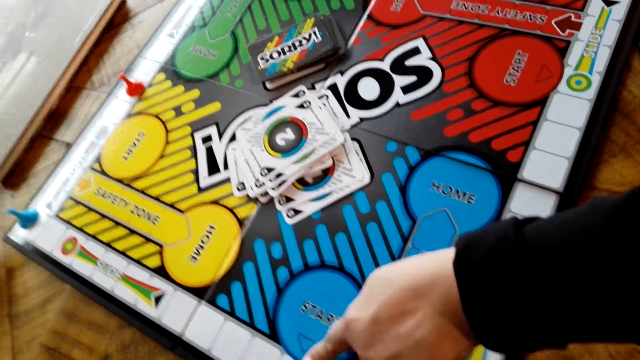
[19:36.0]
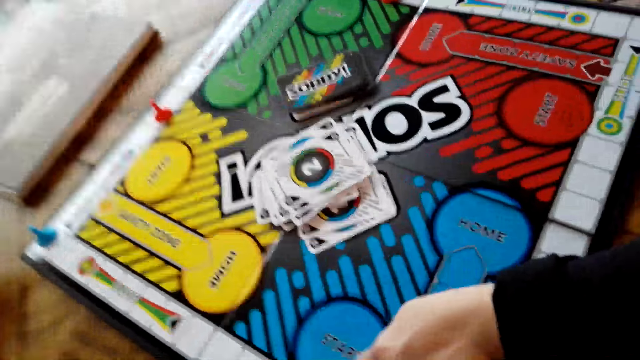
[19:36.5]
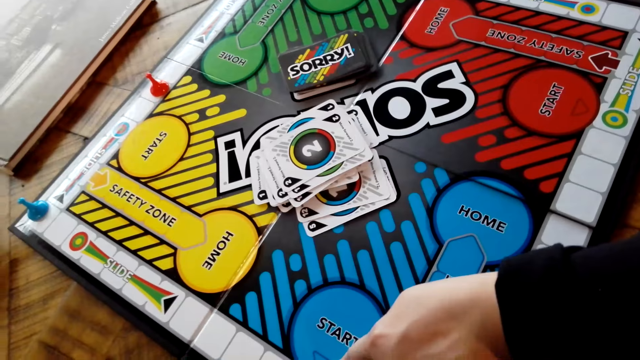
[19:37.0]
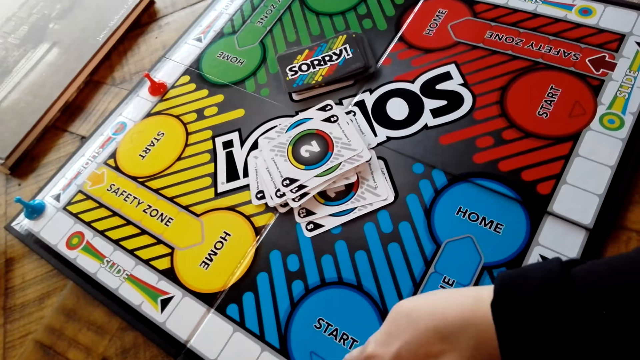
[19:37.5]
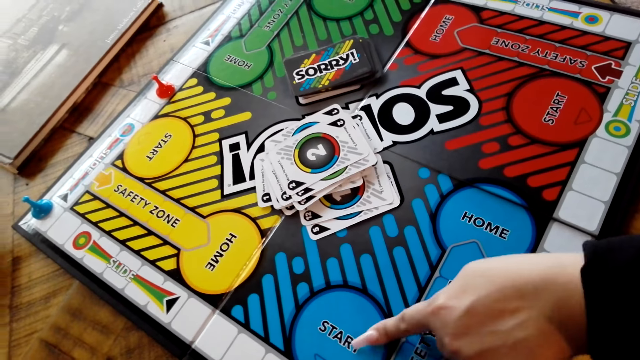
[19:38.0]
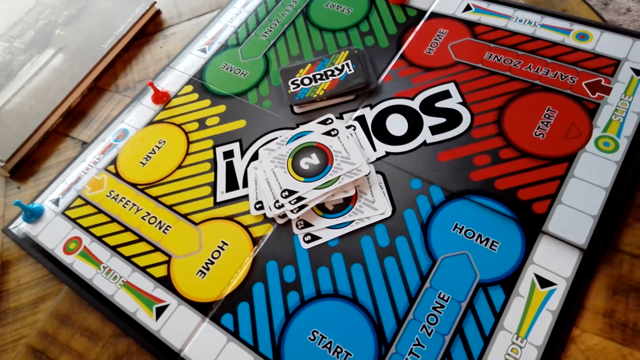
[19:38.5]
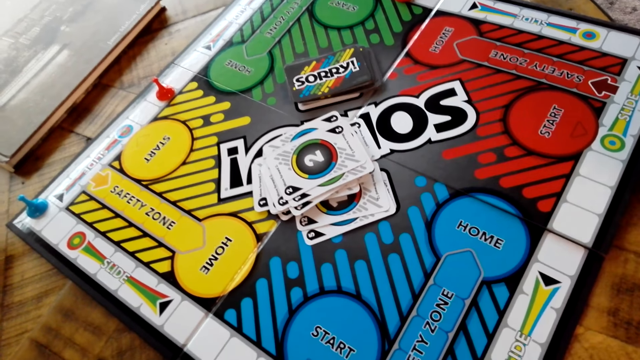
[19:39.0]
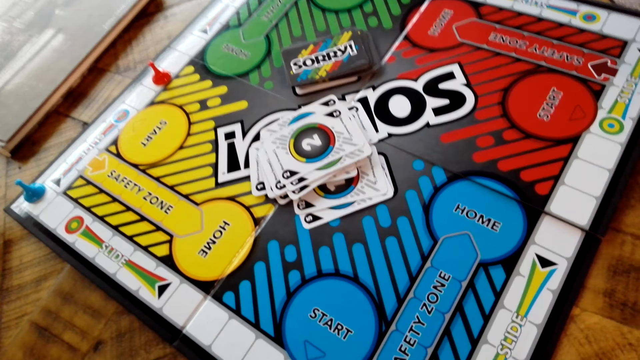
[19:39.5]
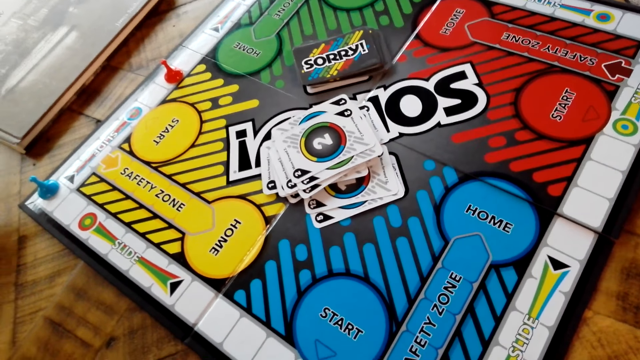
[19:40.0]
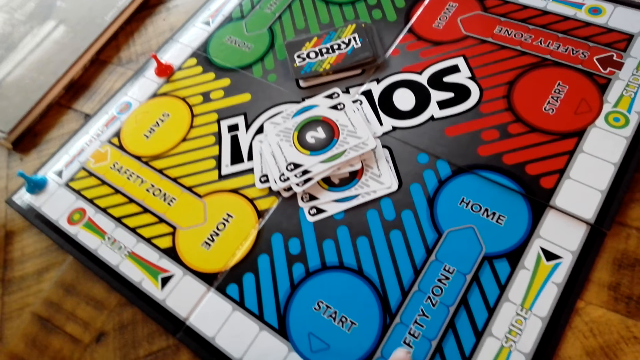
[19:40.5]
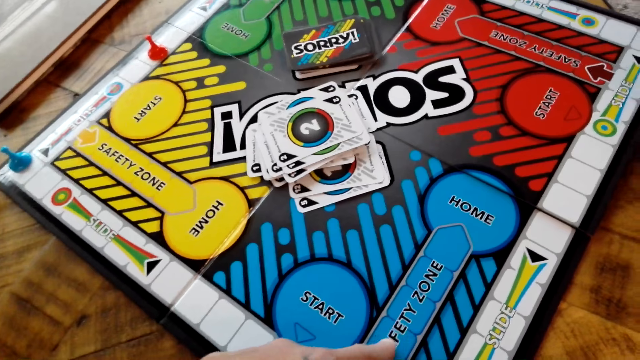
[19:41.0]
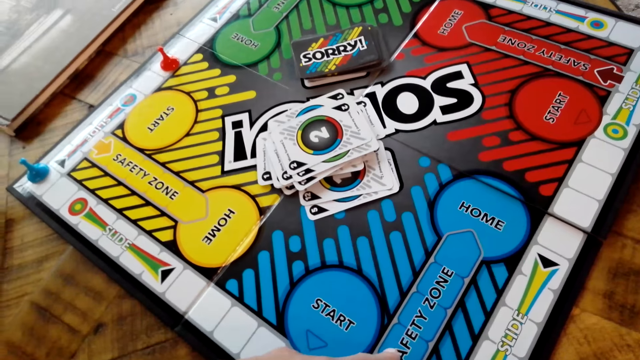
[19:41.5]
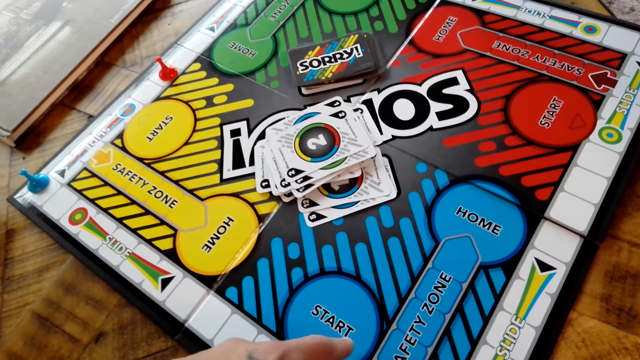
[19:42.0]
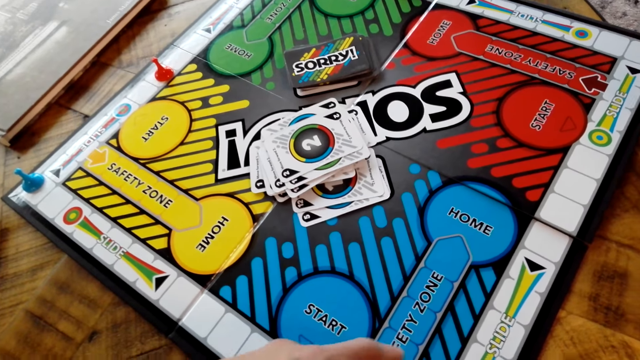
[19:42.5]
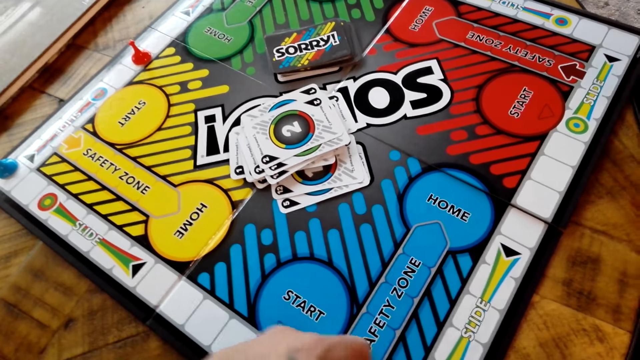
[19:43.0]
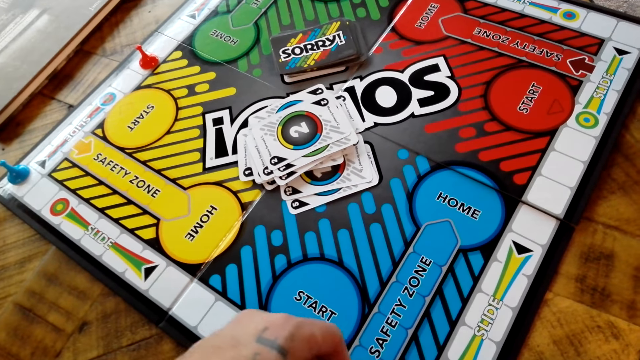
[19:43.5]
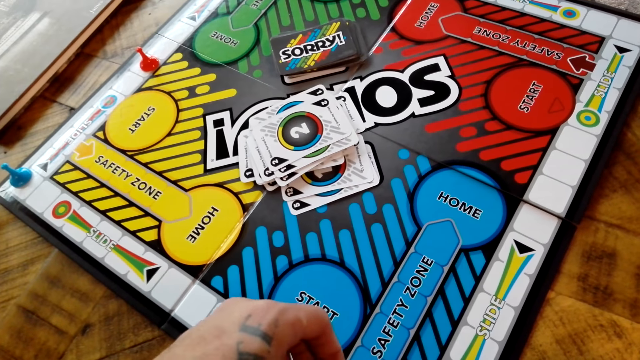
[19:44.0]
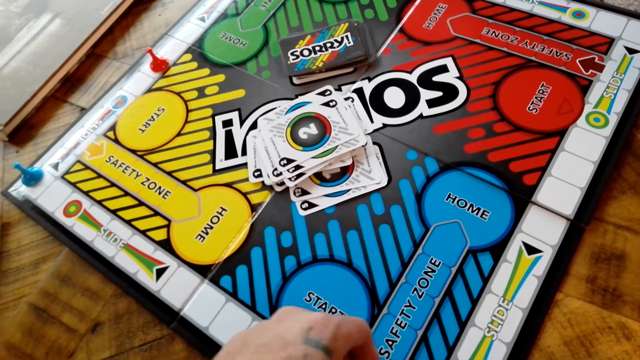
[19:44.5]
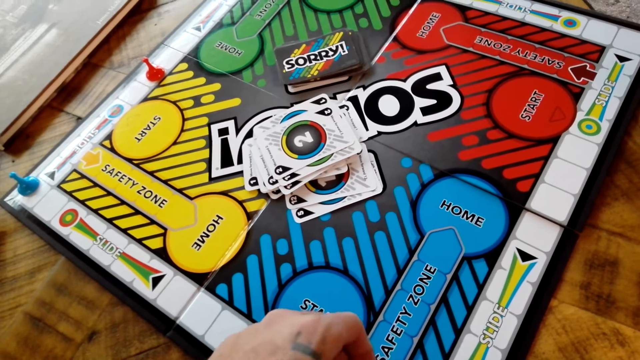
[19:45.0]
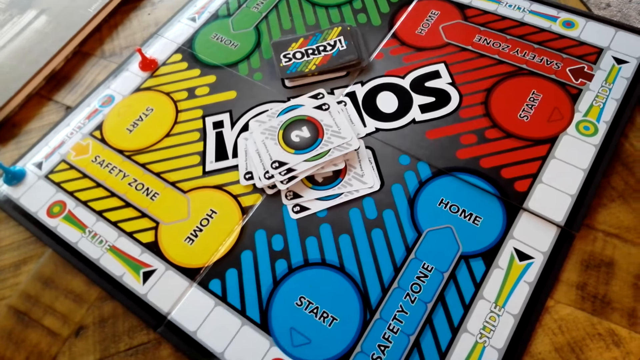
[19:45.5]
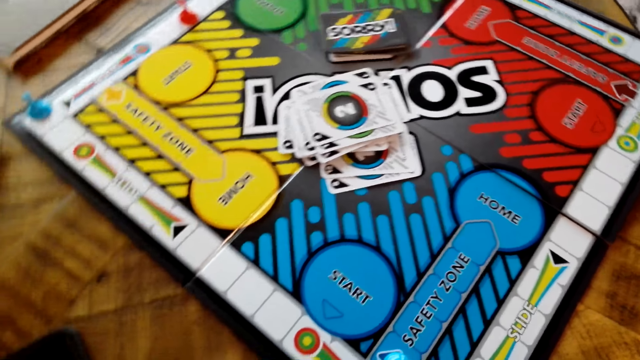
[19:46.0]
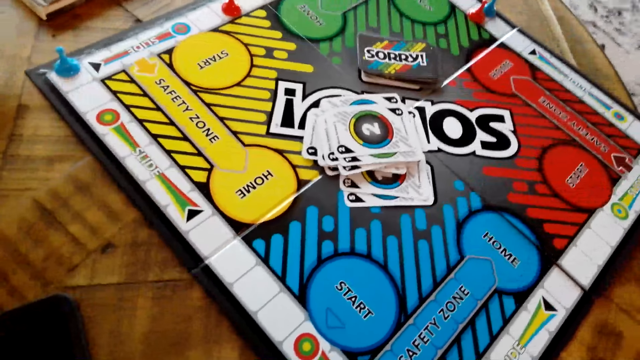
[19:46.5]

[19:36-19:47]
A lady points at the table with her left hand. The camera wearer points at the table with his left hand.

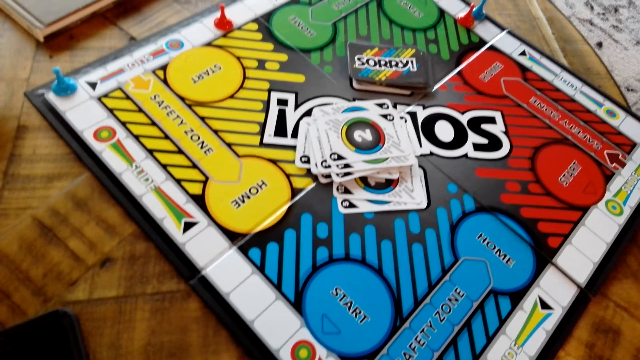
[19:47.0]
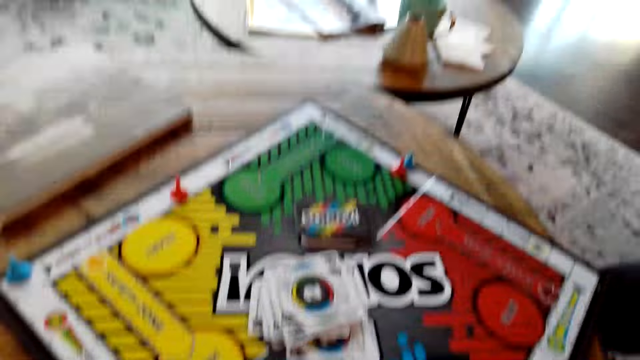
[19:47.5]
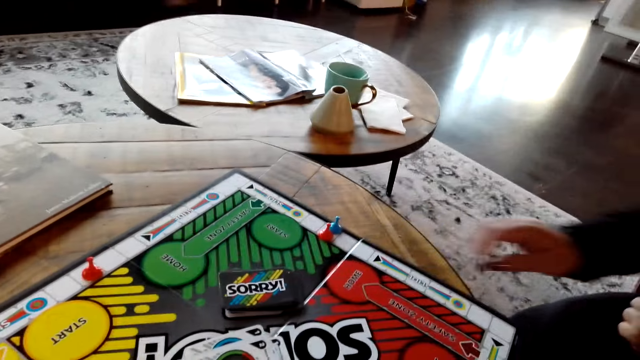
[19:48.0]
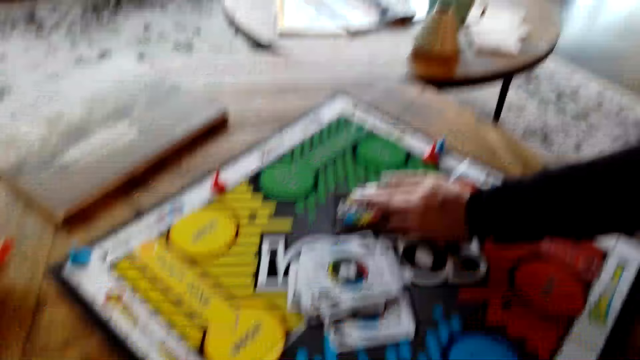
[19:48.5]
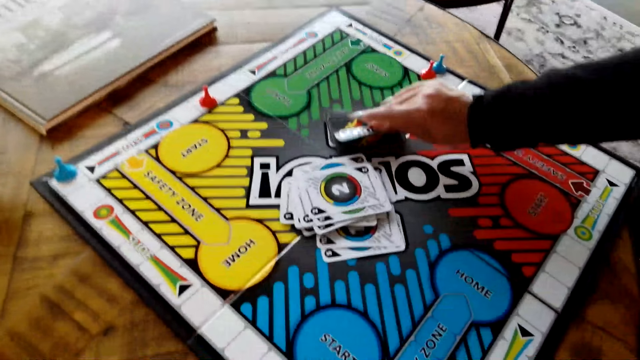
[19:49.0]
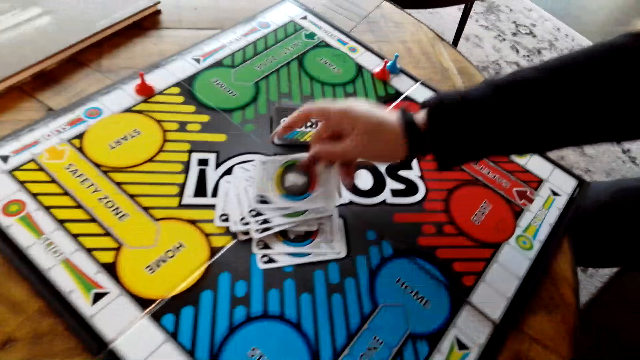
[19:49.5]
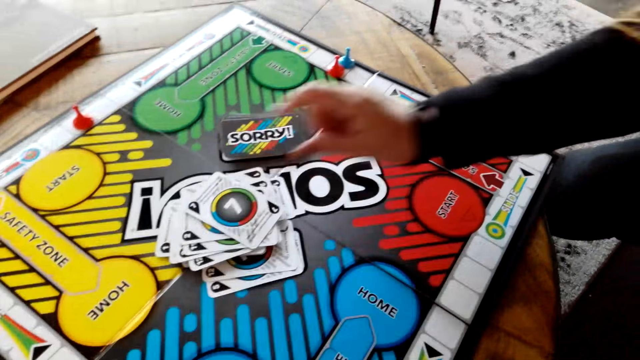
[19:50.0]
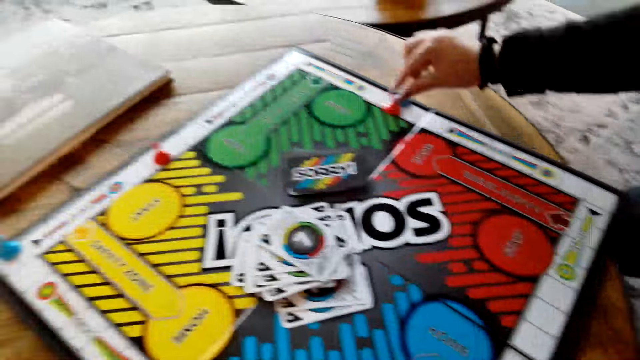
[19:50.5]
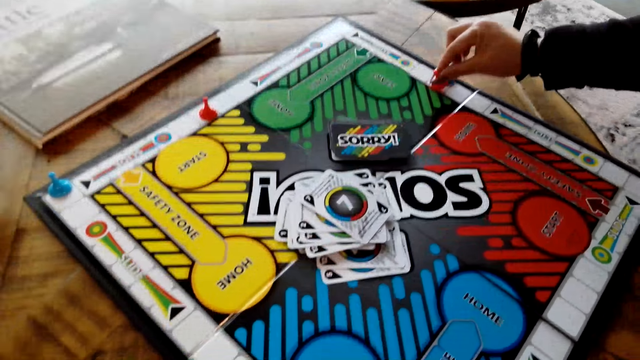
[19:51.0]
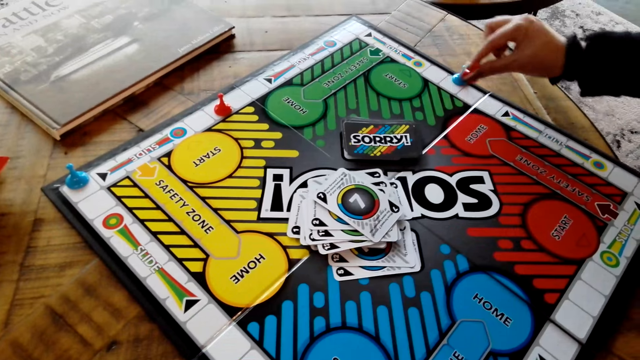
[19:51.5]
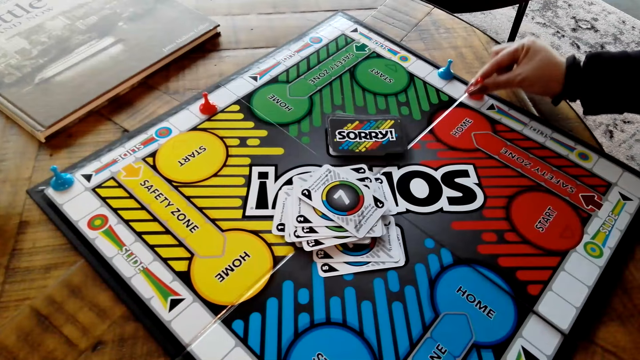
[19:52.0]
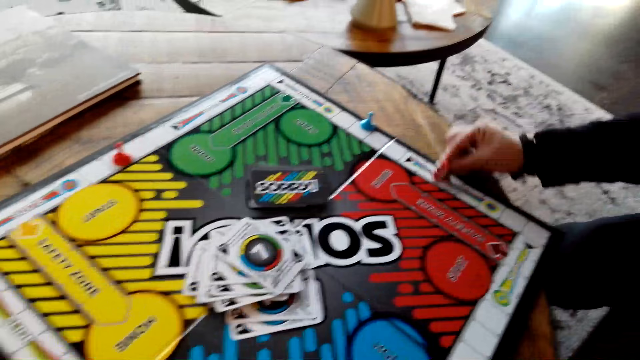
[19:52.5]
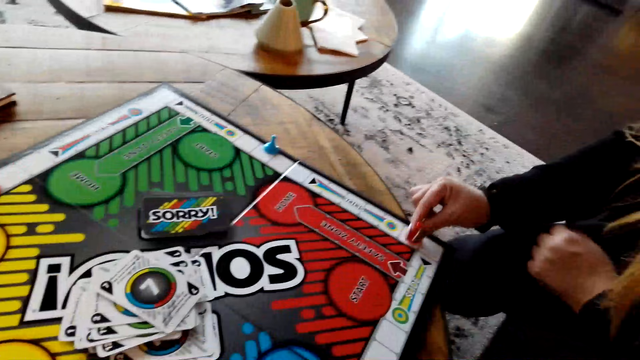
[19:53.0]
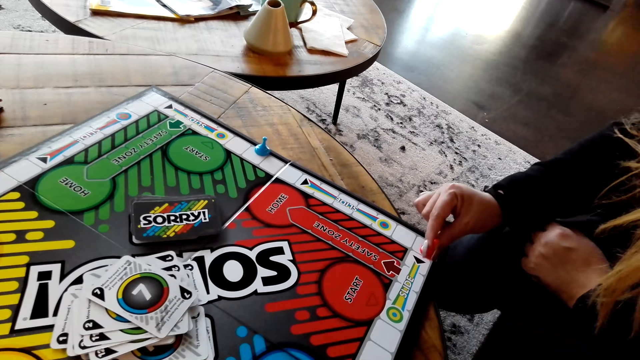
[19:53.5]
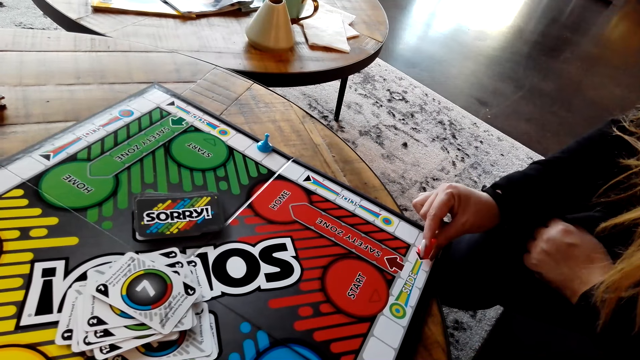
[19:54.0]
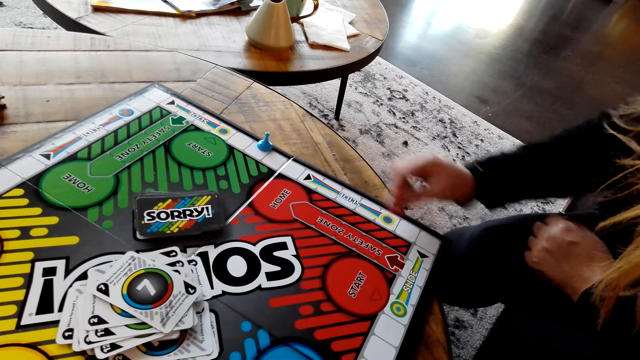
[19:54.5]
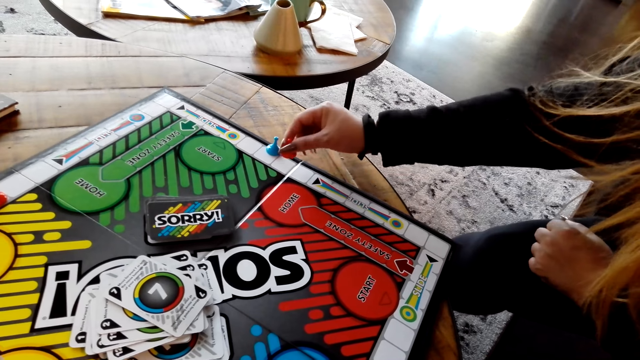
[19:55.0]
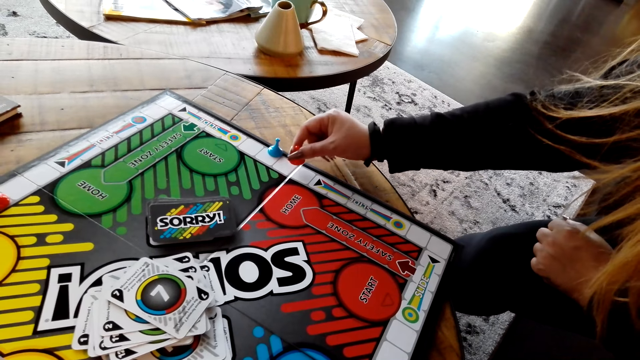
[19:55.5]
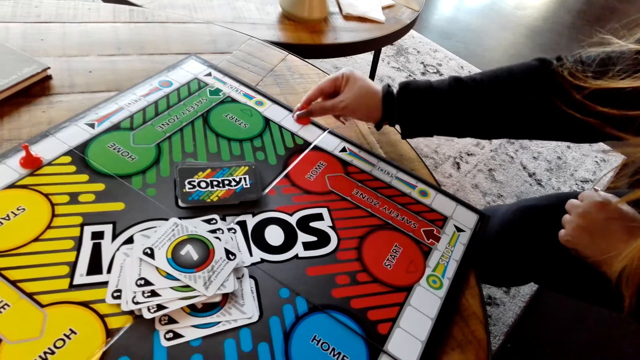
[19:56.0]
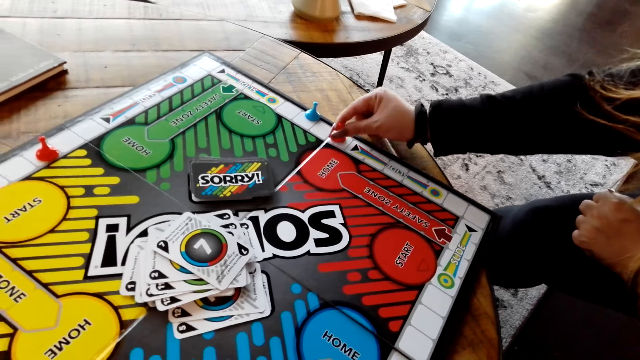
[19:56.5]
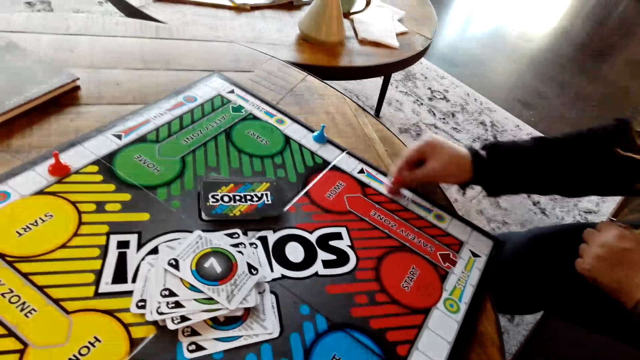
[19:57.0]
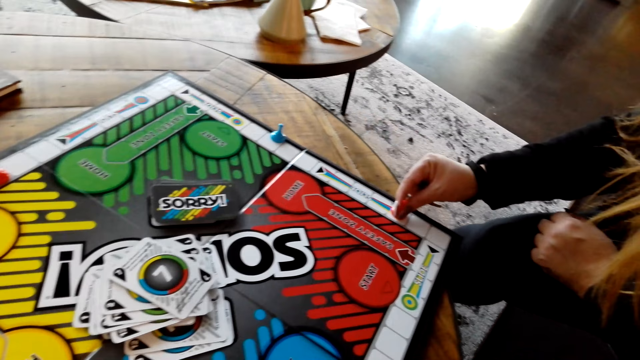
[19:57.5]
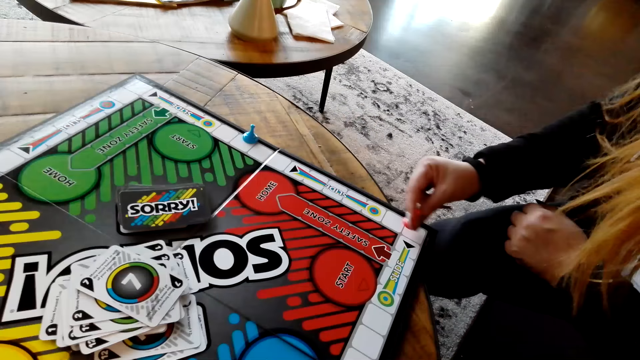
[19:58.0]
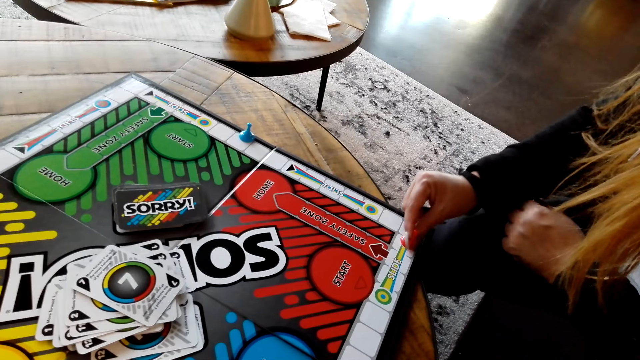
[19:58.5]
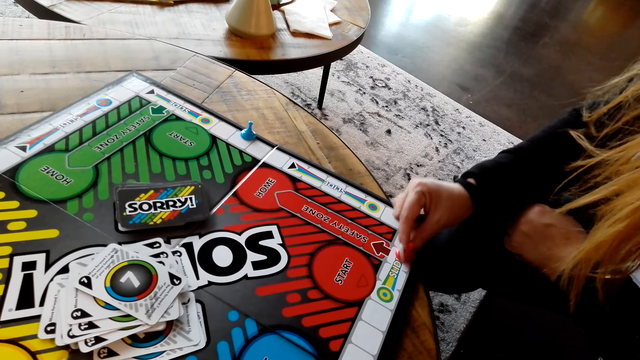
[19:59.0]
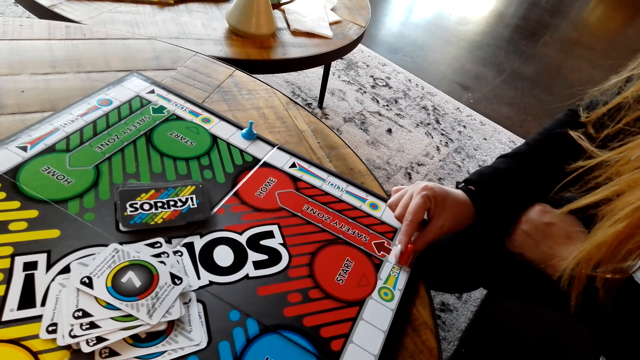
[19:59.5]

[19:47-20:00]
A lady picks up the board game card from the table and puts the board game card on the table. She moves the board game chips on the table.
